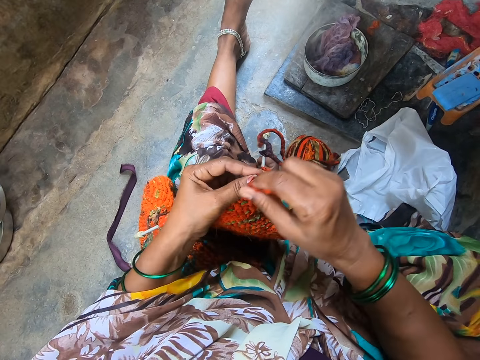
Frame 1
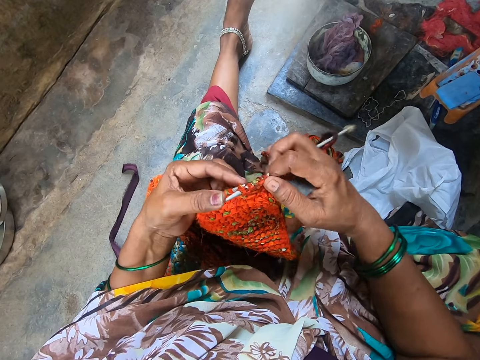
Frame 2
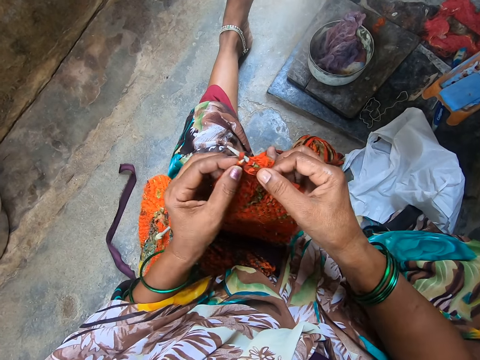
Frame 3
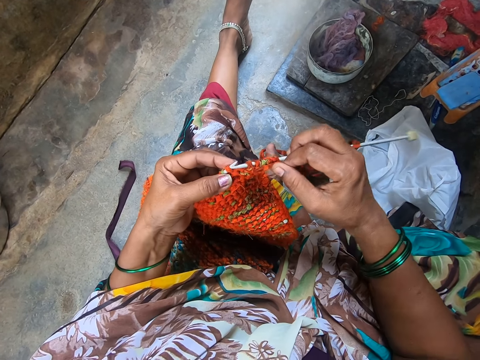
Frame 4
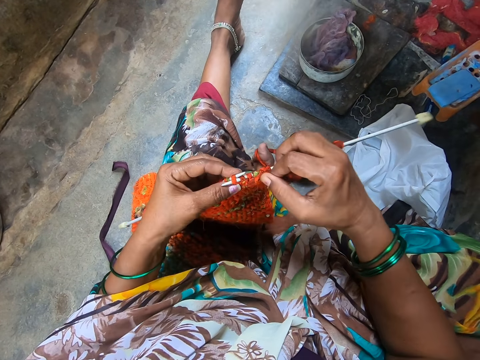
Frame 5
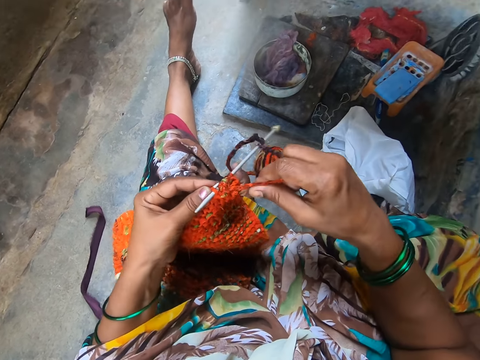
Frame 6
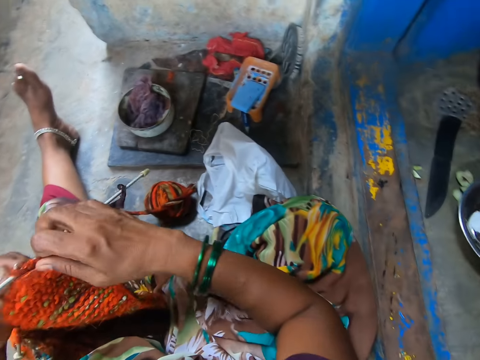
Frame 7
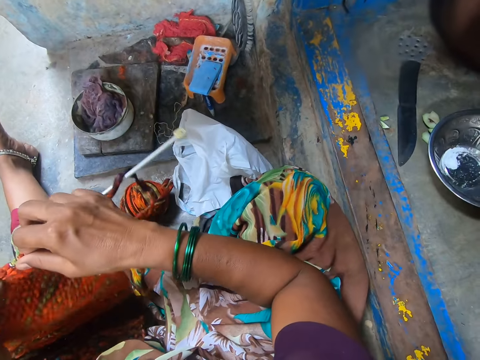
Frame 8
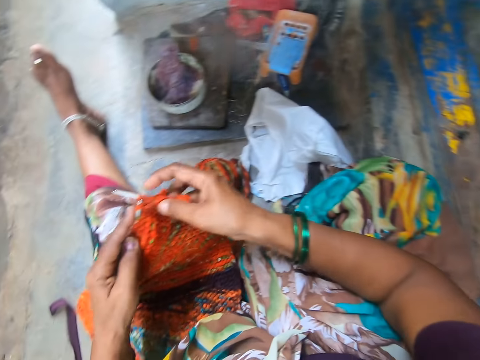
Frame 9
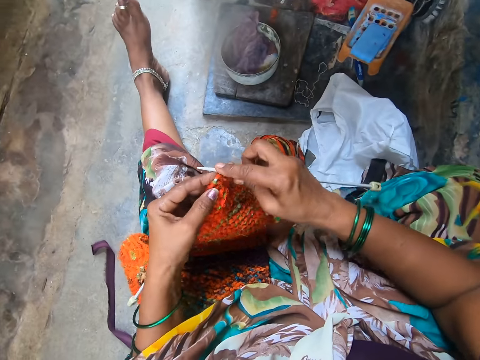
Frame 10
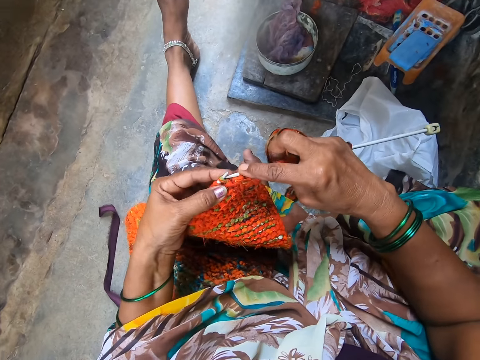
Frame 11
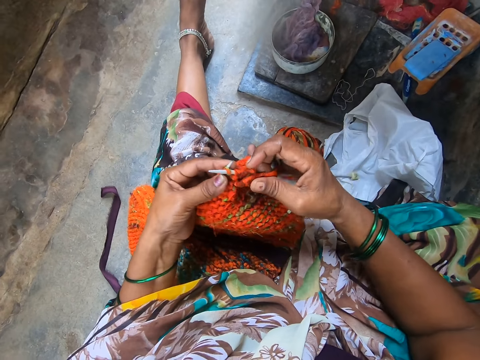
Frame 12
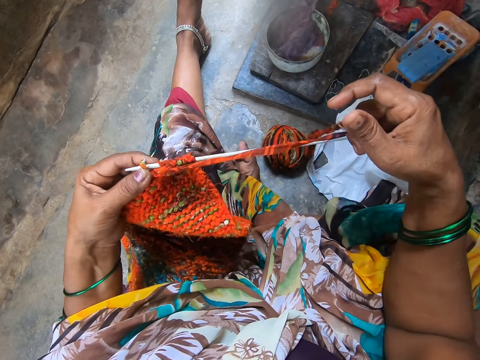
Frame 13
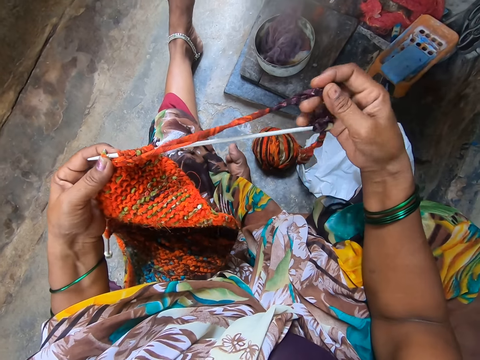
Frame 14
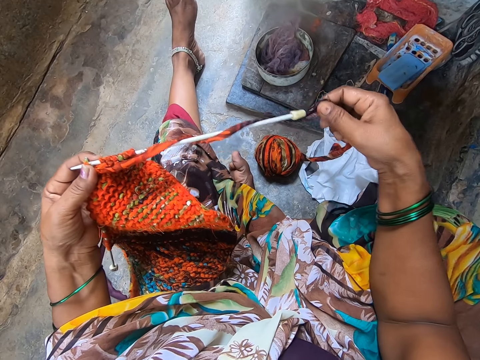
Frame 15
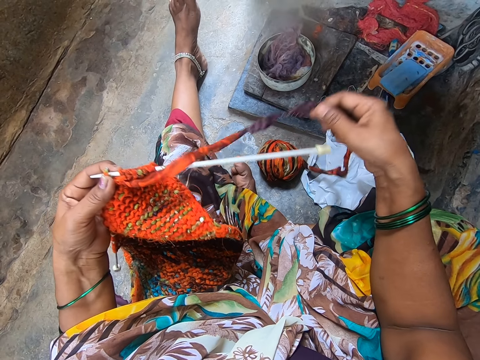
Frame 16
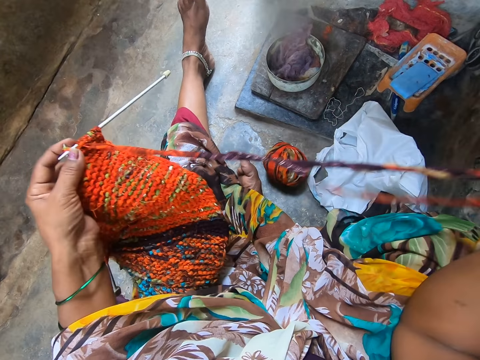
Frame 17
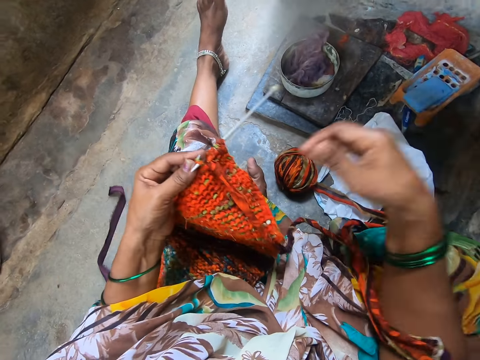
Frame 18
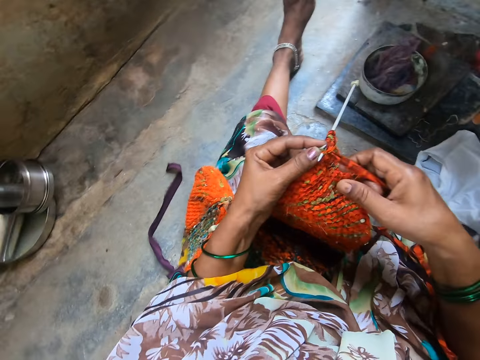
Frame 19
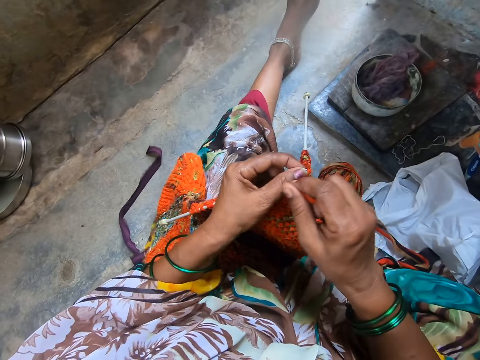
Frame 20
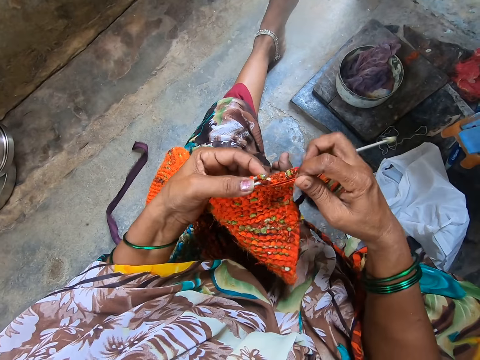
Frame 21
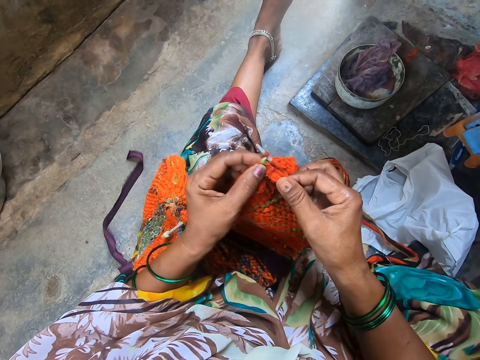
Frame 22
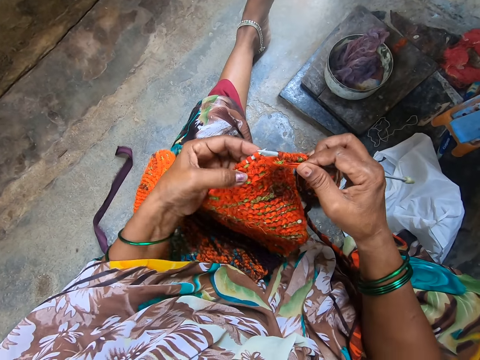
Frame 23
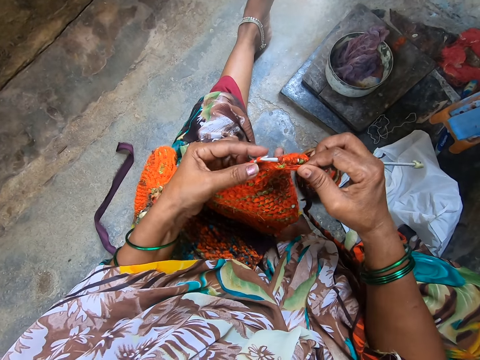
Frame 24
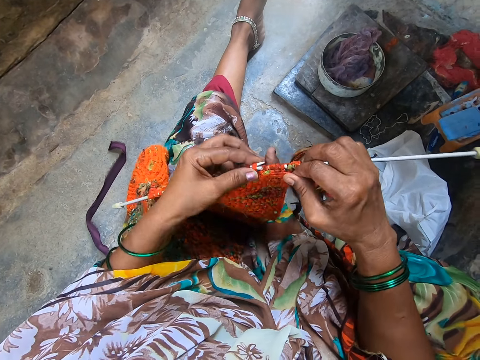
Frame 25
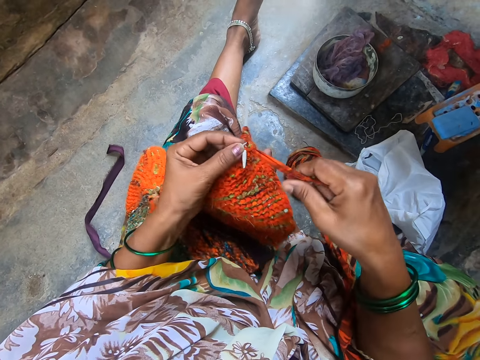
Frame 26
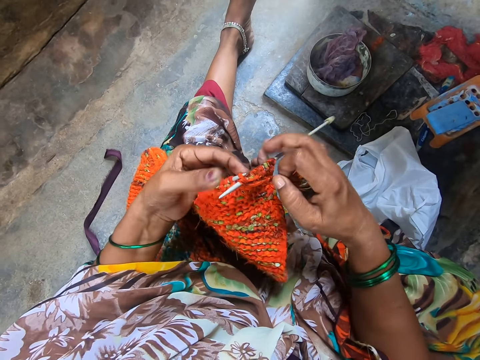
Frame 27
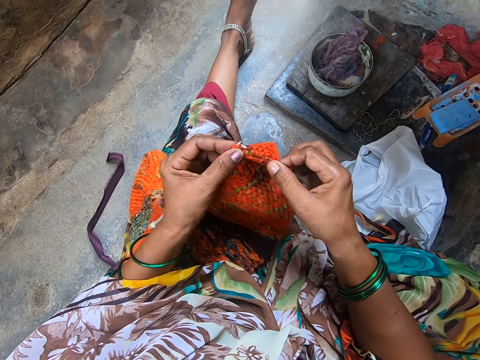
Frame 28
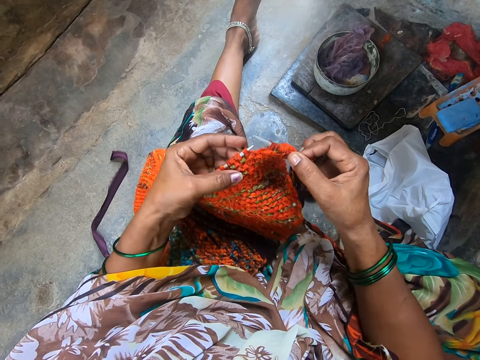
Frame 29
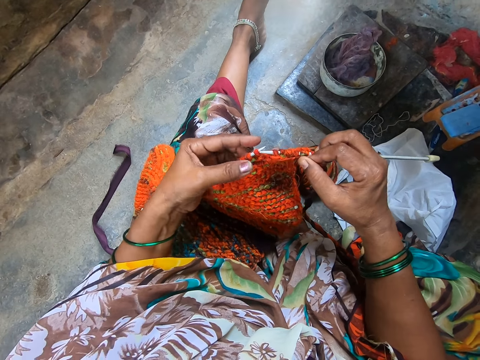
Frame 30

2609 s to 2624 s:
The camera wearer straightens the thread. They knit the fabric.

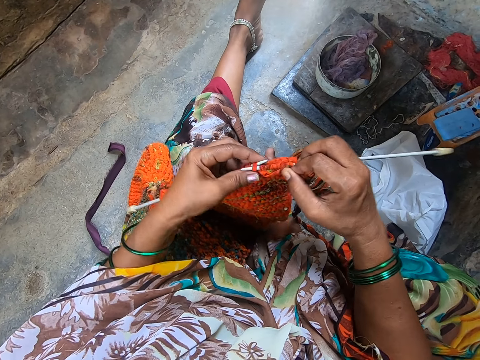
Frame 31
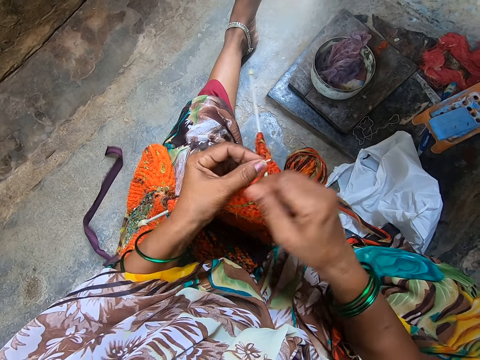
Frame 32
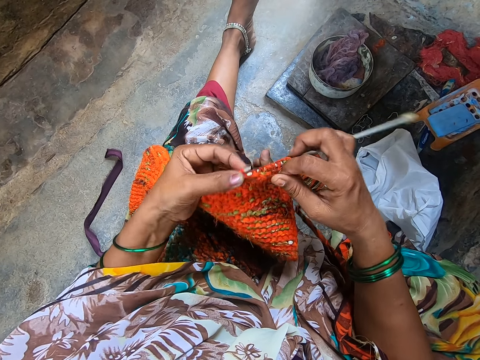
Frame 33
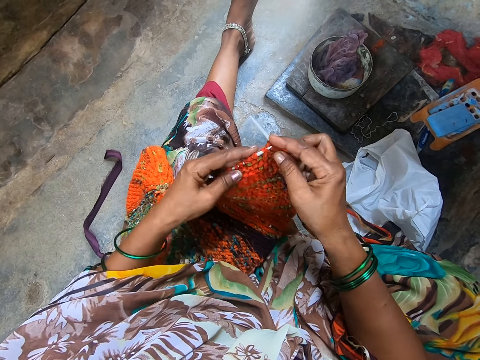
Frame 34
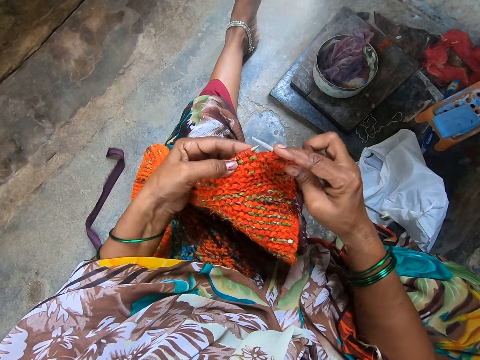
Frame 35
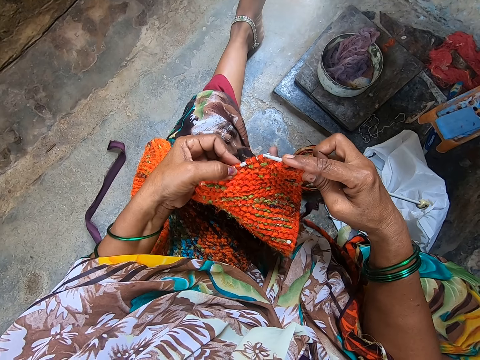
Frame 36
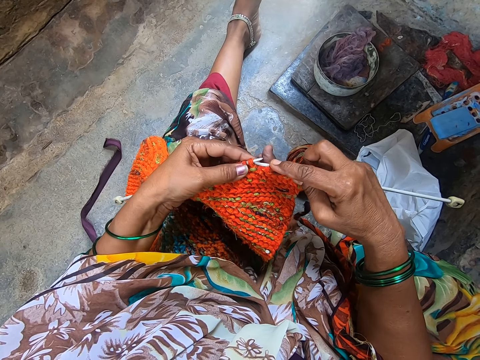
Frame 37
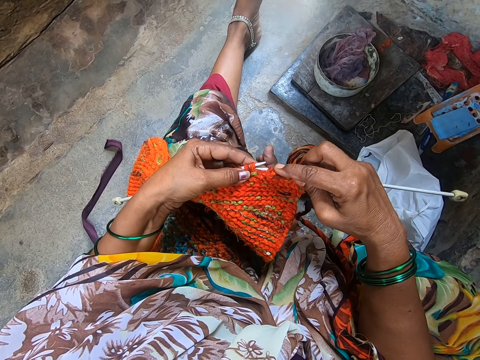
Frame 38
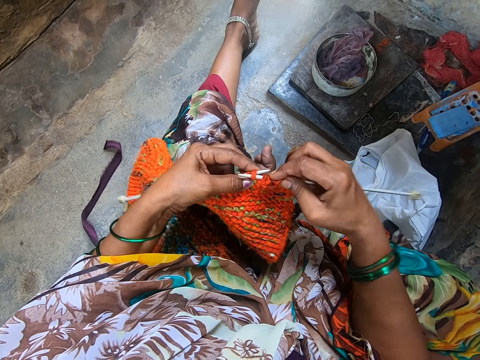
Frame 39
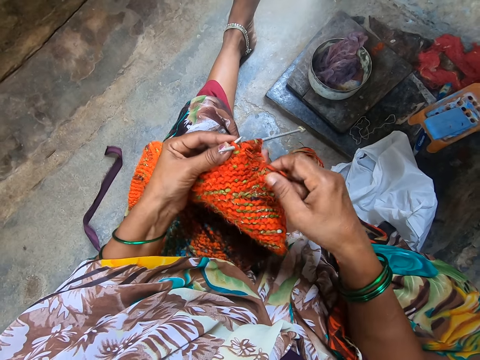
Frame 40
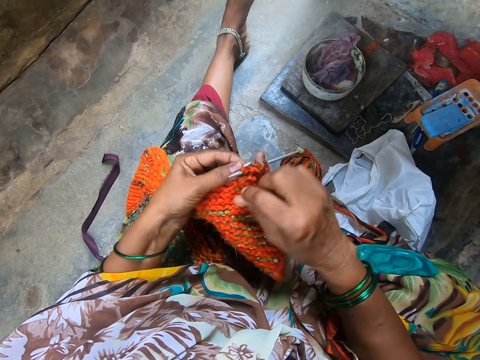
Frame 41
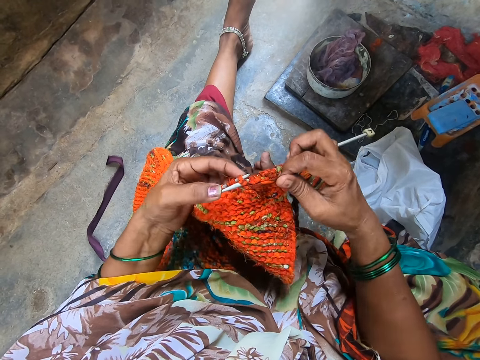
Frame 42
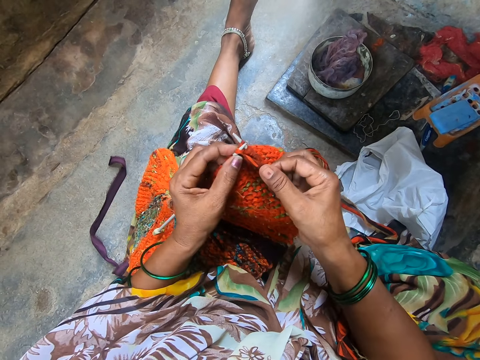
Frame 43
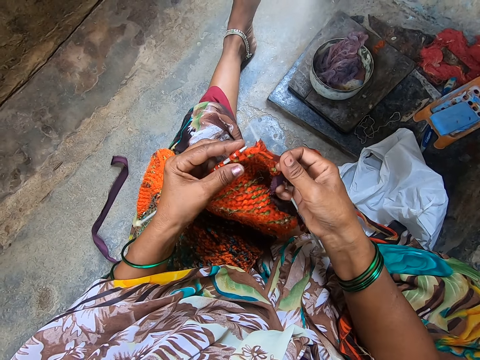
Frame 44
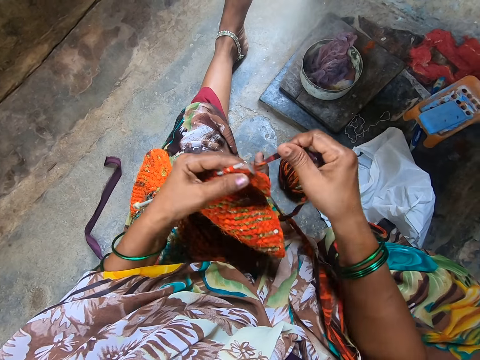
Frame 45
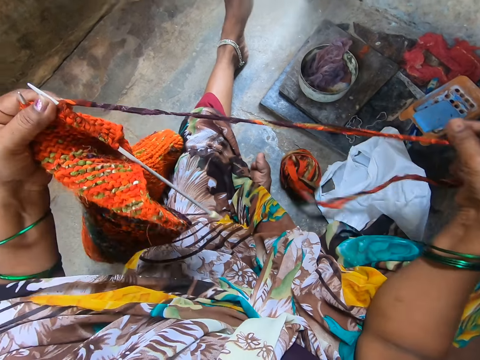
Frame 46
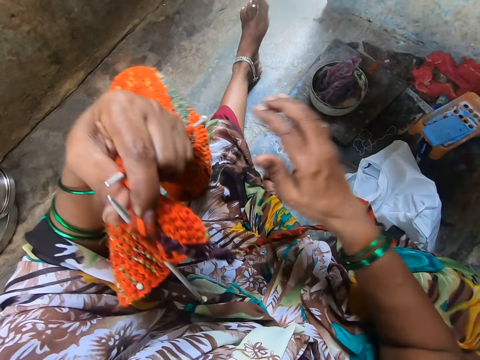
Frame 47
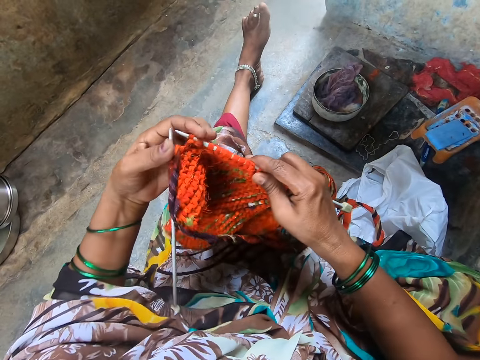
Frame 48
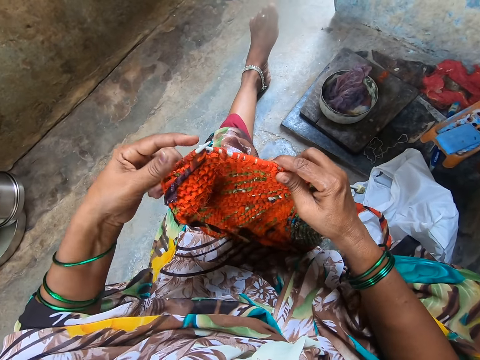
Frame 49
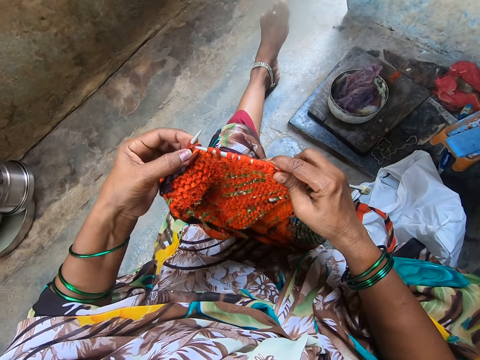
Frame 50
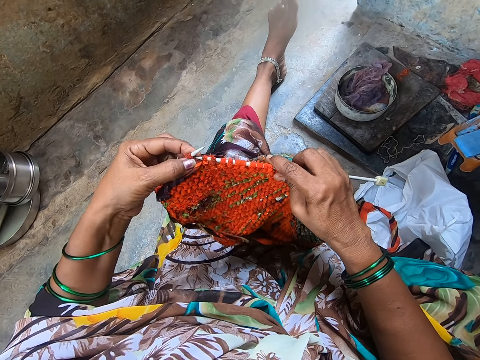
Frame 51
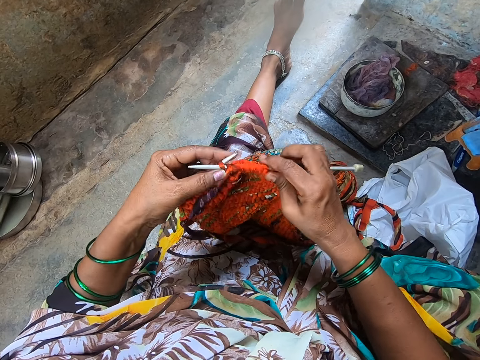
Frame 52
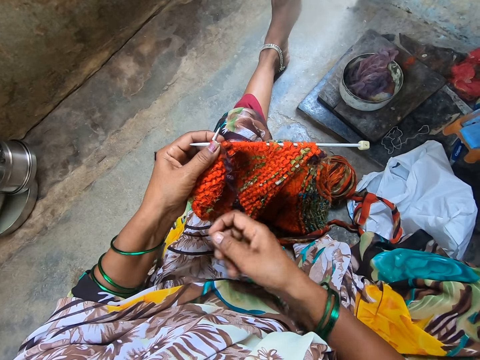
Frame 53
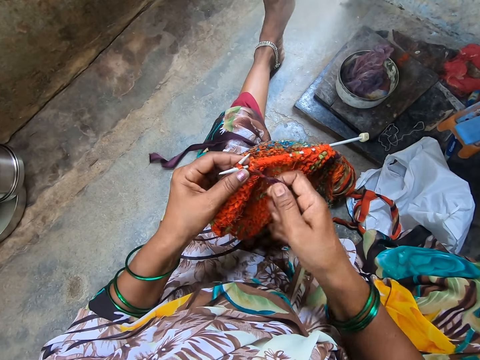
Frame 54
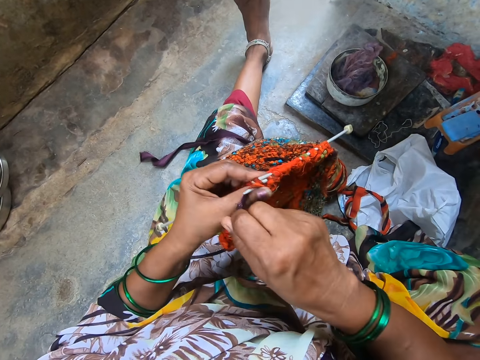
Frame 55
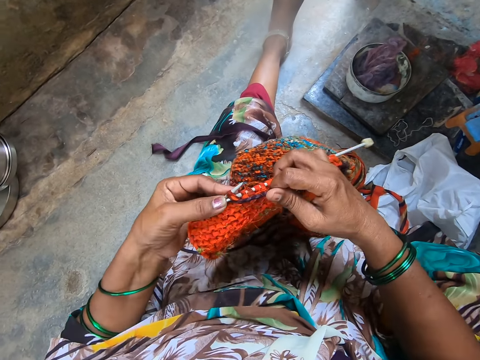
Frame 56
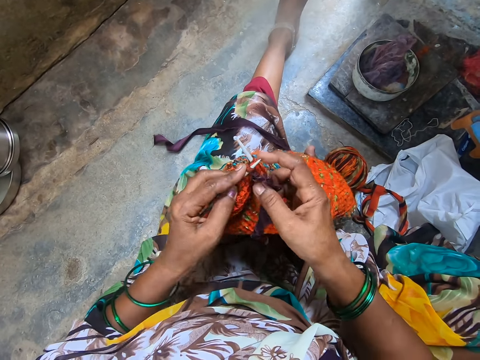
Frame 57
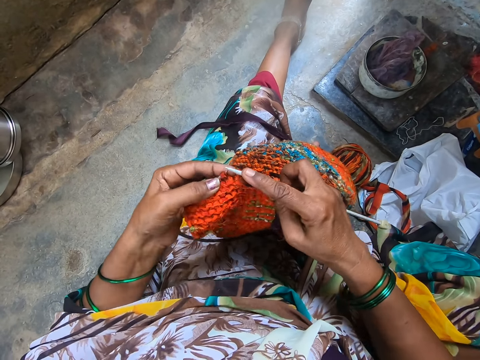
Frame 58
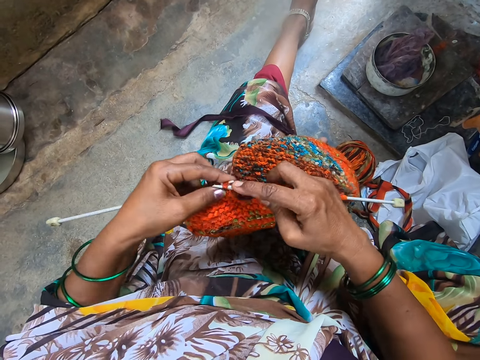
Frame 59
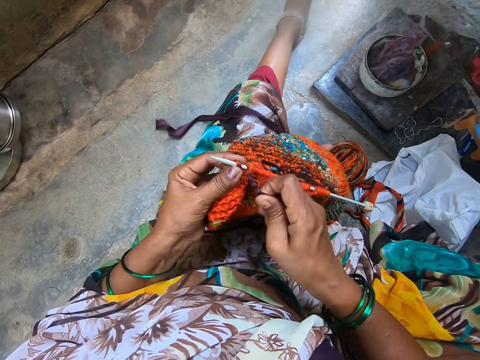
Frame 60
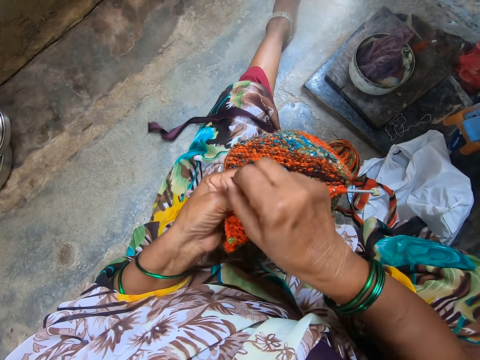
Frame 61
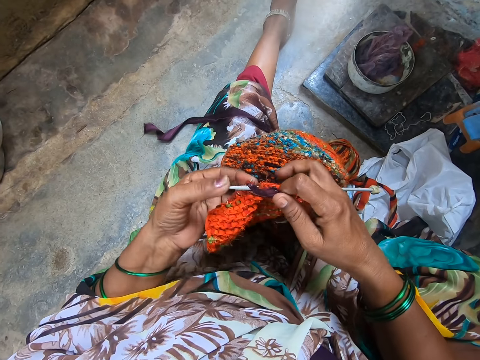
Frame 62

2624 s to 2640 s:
The camera wearer stretches the yarn with her hand. She pulls the thread and turns the fabric. She crochets the yarn with the crochet hook. She knits the fabric.
